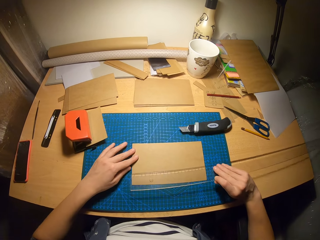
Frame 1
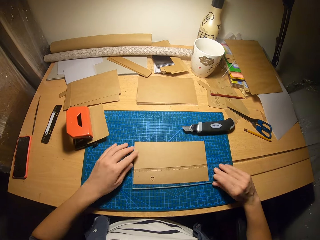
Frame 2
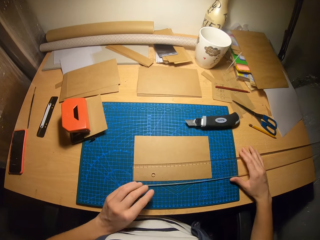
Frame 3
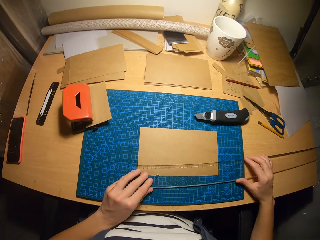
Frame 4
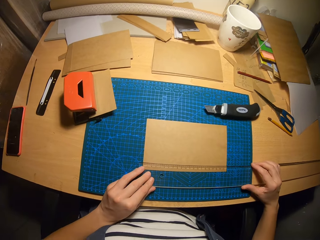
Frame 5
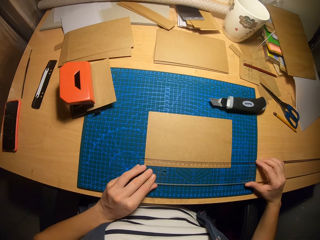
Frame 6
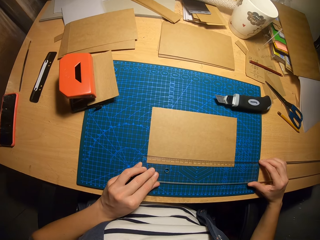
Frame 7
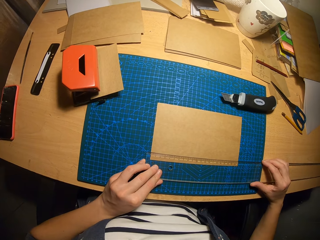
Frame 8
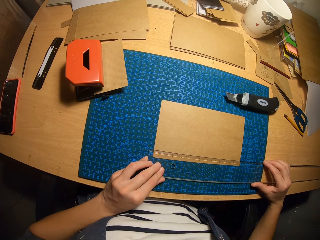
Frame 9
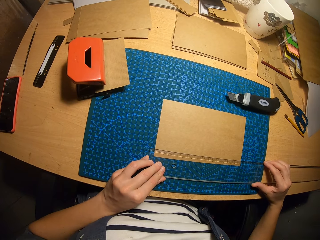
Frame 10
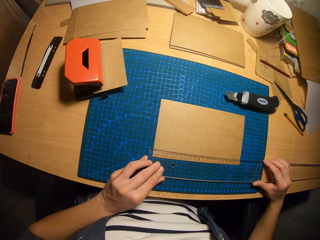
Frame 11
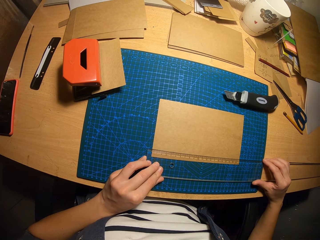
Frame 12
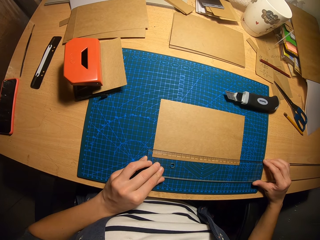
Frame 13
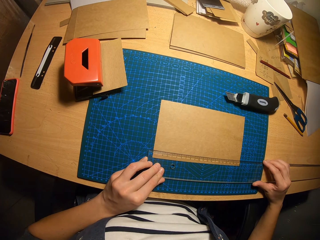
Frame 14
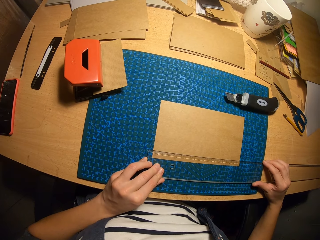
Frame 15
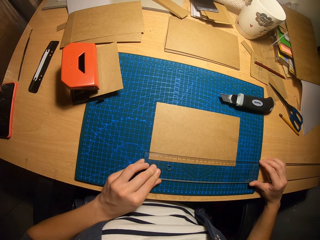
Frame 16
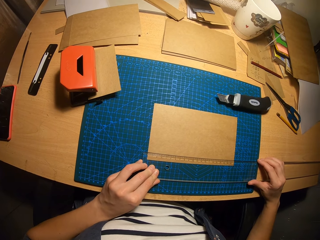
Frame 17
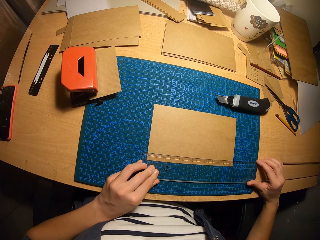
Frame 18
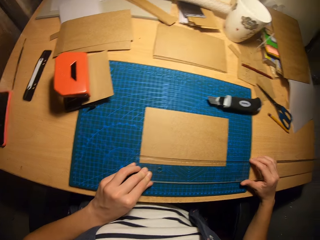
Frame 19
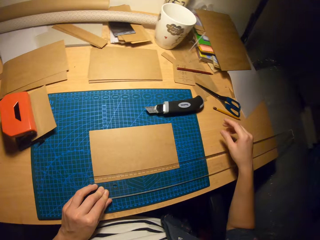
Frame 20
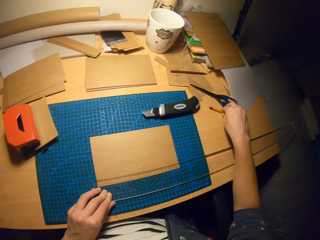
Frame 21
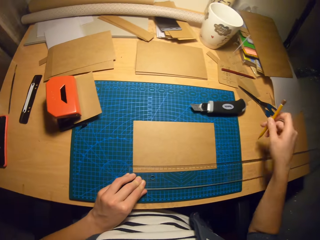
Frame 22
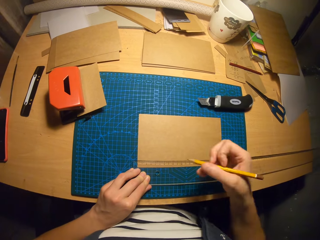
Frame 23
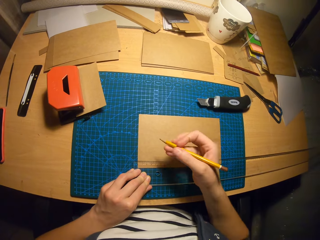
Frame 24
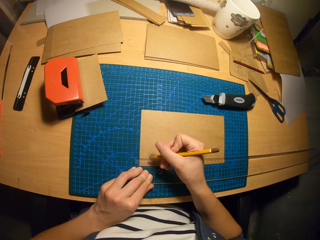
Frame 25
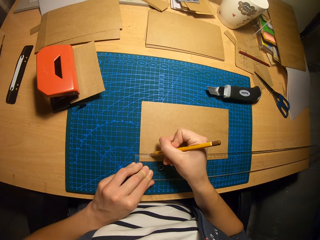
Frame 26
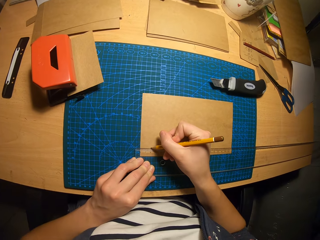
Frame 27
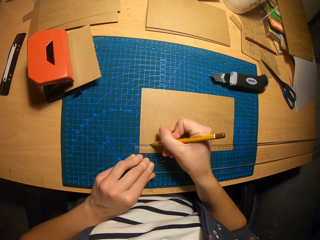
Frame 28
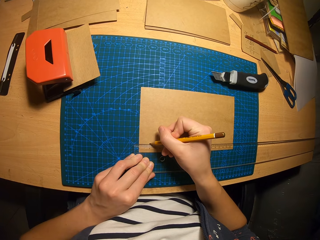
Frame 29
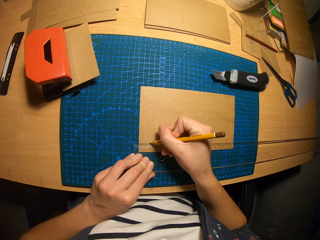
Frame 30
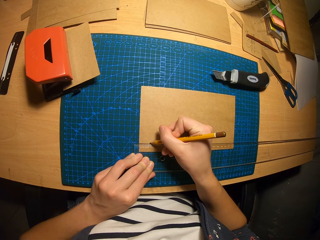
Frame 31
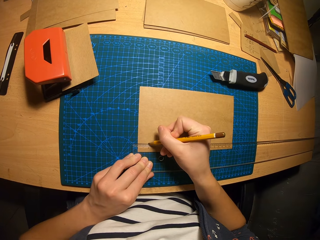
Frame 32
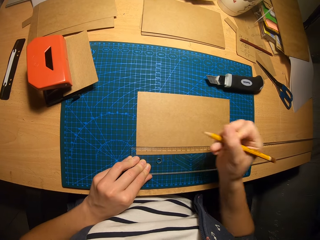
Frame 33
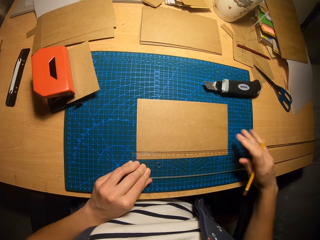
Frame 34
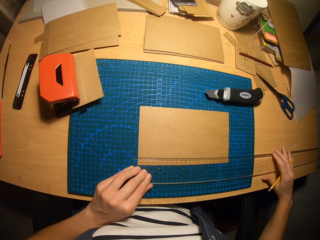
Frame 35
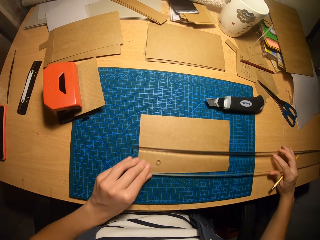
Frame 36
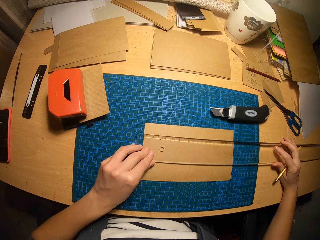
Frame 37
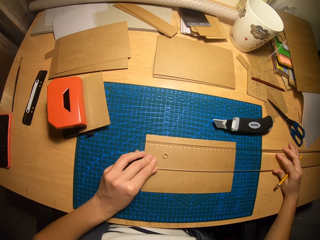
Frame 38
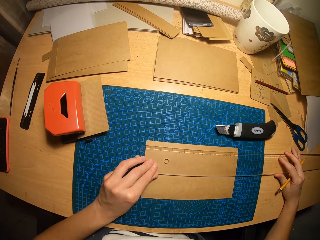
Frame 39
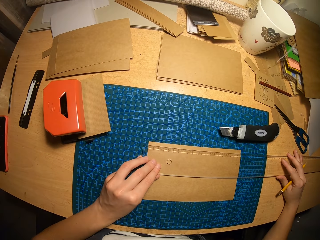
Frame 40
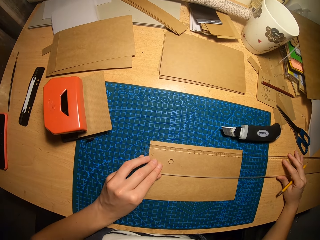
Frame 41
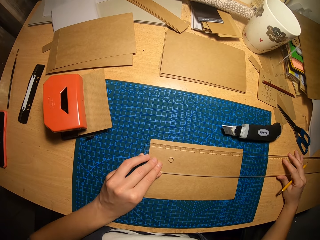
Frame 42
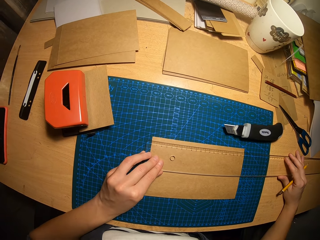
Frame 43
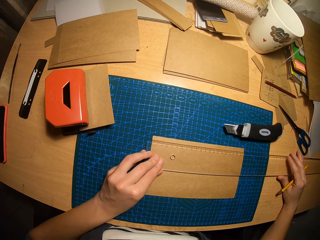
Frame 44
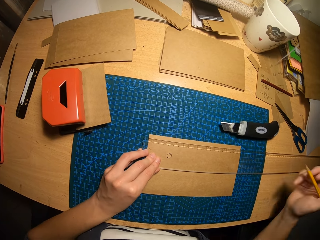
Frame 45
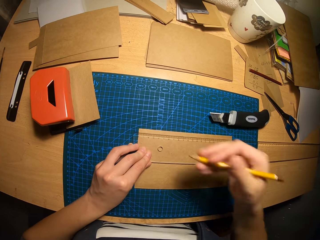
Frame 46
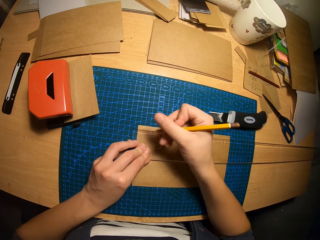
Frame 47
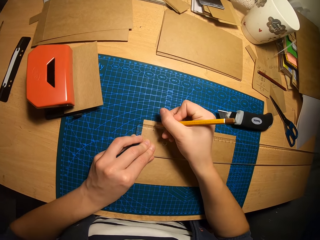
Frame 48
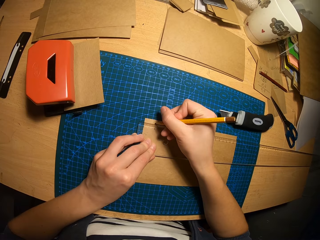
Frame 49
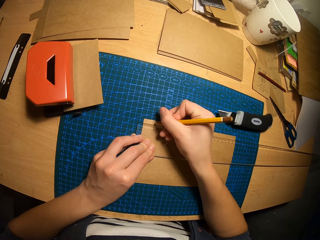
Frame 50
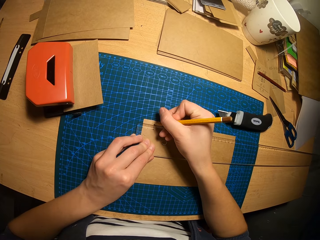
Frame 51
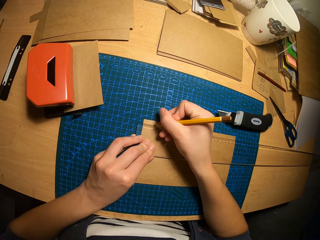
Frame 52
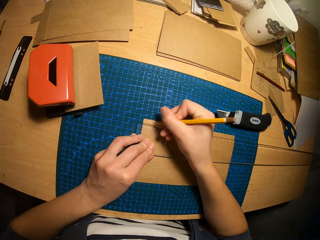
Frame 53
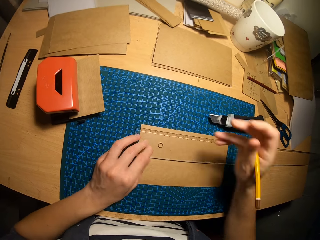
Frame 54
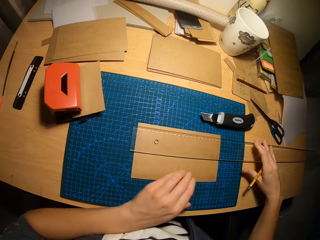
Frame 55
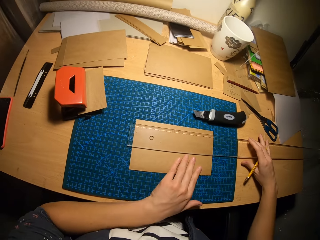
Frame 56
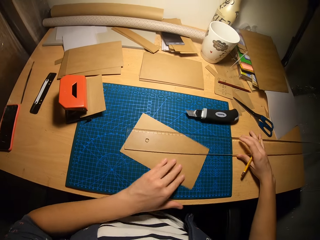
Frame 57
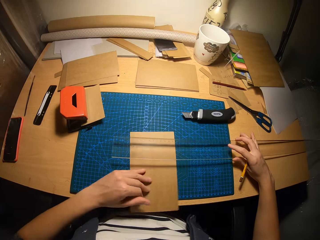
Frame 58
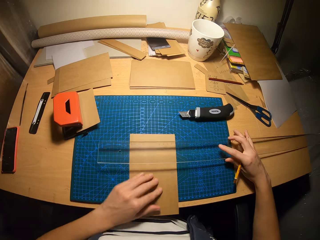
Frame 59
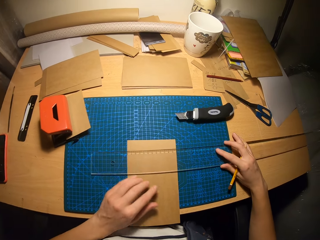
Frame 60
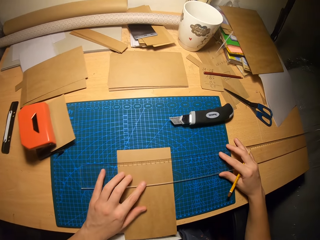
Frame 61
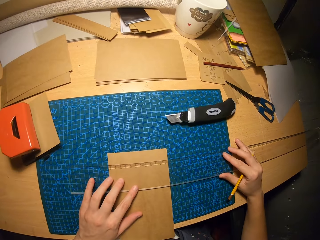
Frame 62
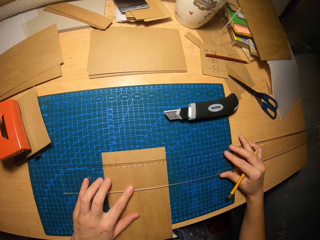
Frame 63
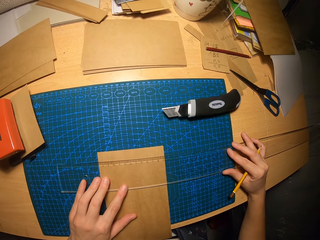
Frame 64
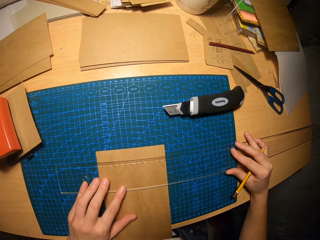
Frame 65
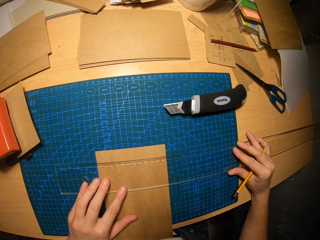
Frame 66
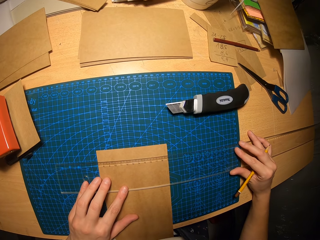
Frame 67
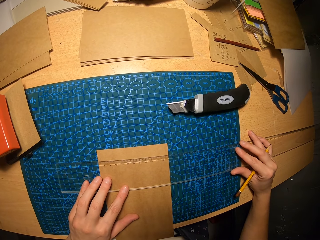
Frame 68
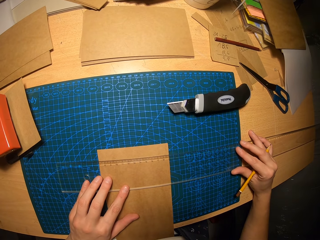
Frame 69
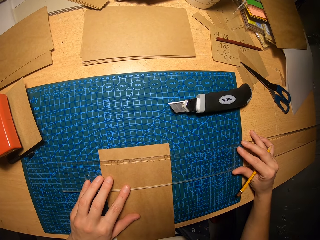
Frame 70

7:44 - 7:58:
The camera wearer drops the carton paper on the table with his left hand. He places the ruler on the carton paper. He measures the carton paper with the ruler. He picks up the pencil from the table. He marks a point on the carton paper with the pencil. He moves the ruler to the other side of the carton paper. He measures the carton paper with the ruler. He marks a point on the carton paper with the pencil. He turns the carton paper on the table with his left hand. He lifts the ruler from the carton paper with his right hand. He places the ruler on the carton paper. He measures the carton paper with the ruler.

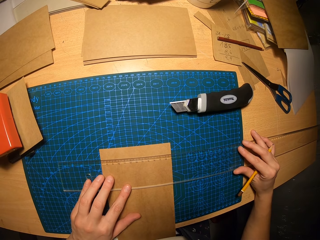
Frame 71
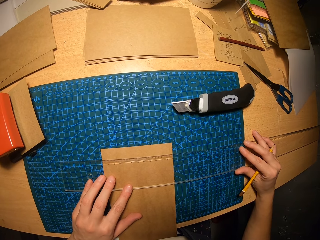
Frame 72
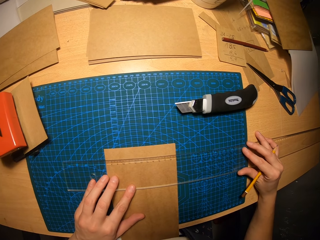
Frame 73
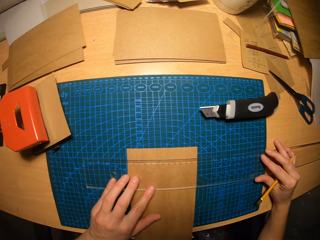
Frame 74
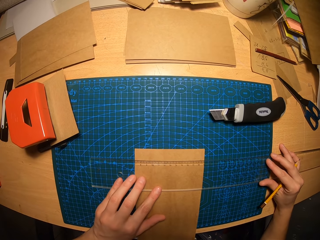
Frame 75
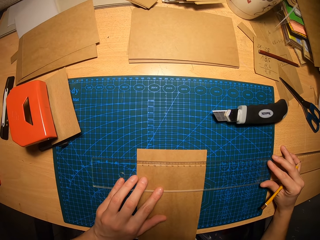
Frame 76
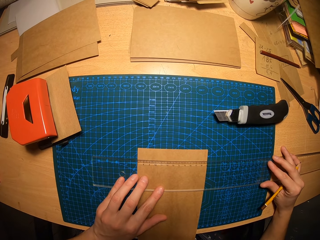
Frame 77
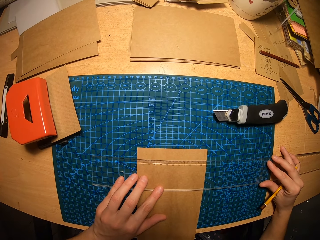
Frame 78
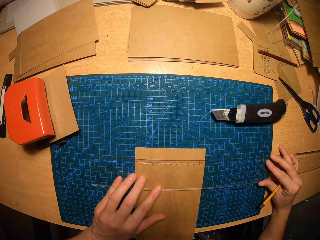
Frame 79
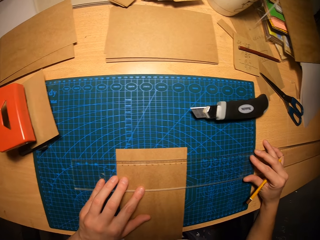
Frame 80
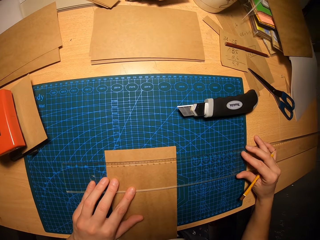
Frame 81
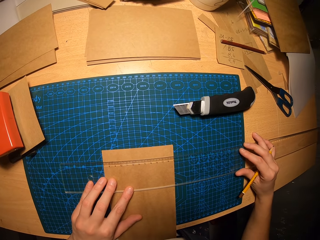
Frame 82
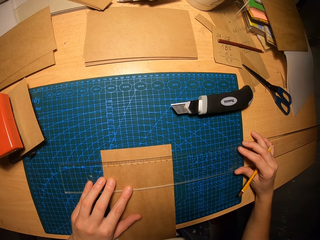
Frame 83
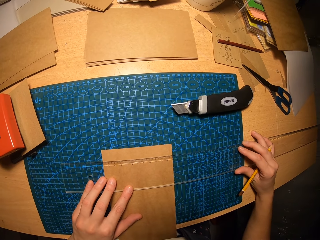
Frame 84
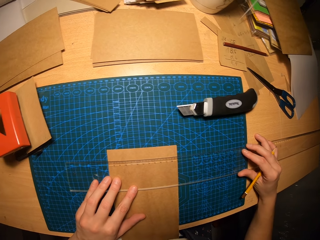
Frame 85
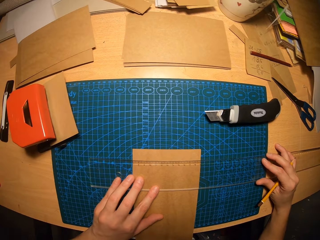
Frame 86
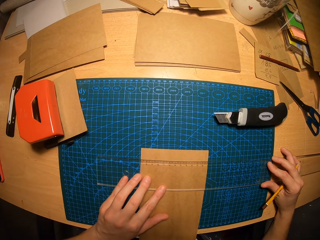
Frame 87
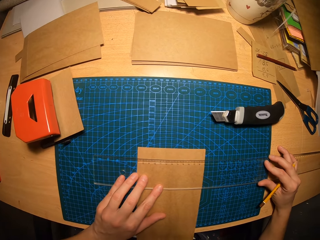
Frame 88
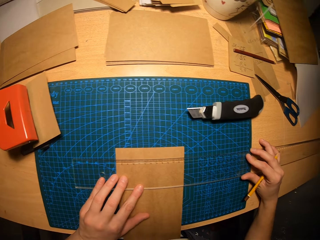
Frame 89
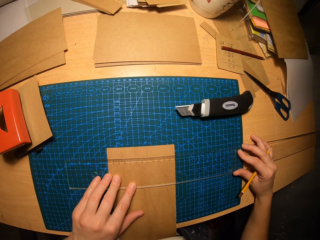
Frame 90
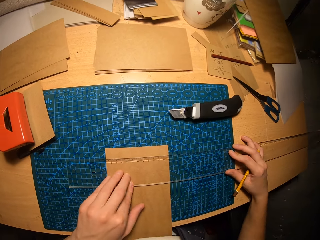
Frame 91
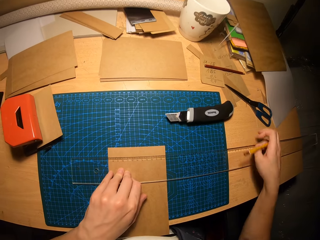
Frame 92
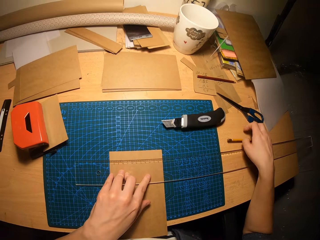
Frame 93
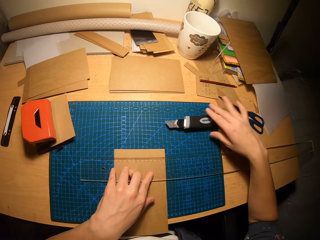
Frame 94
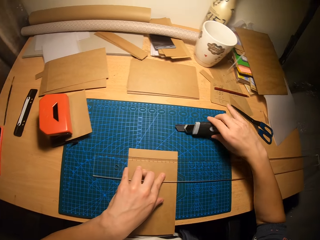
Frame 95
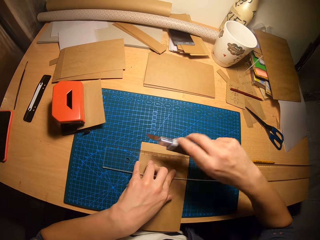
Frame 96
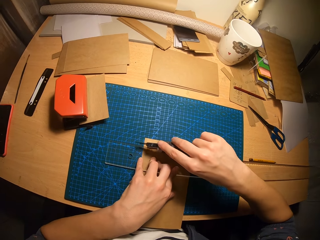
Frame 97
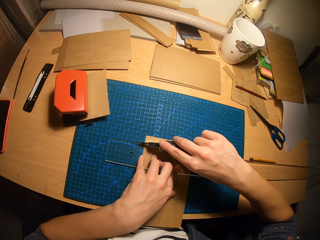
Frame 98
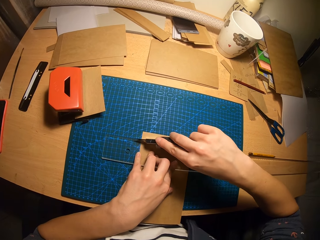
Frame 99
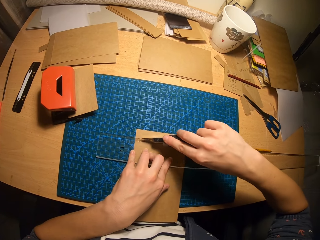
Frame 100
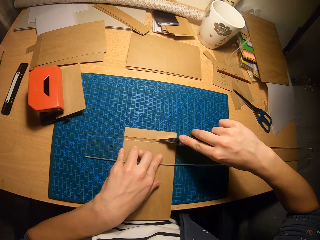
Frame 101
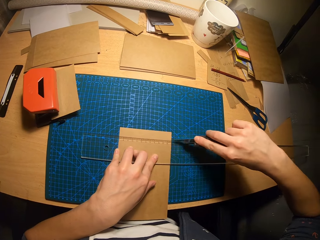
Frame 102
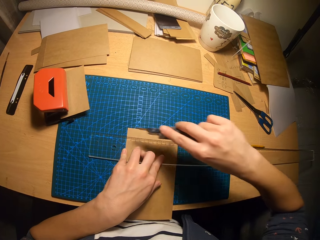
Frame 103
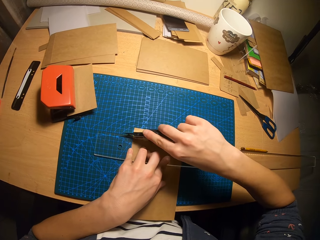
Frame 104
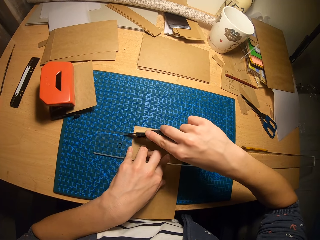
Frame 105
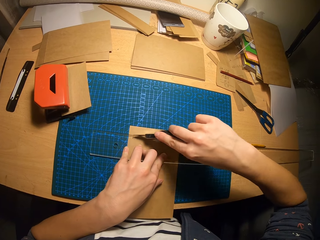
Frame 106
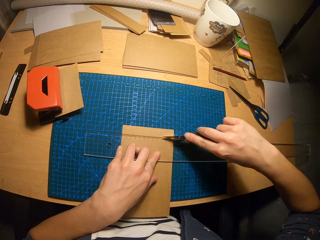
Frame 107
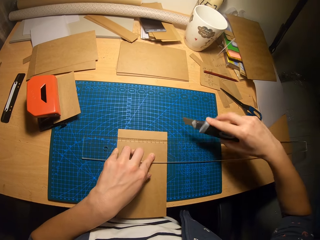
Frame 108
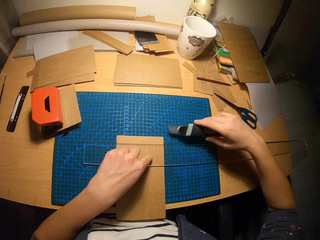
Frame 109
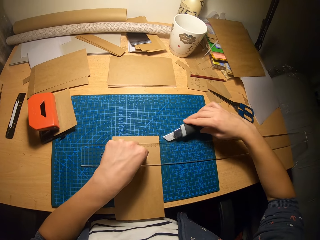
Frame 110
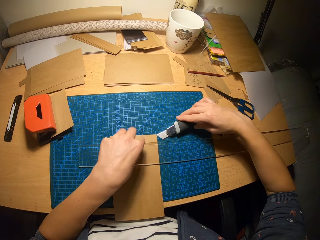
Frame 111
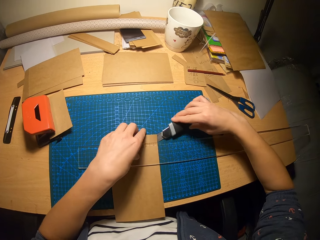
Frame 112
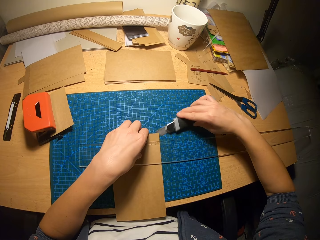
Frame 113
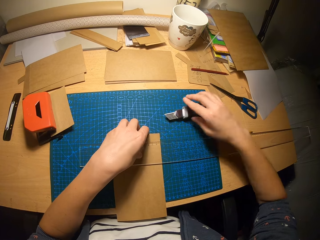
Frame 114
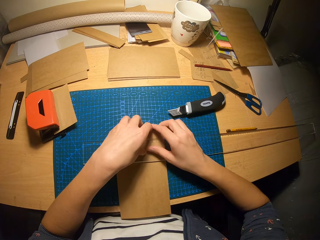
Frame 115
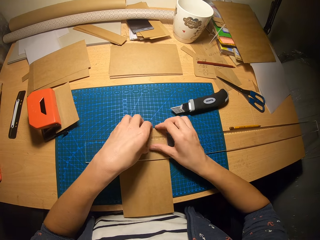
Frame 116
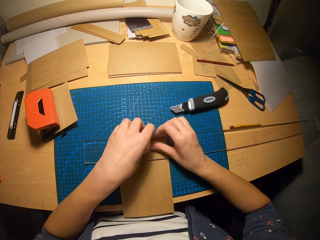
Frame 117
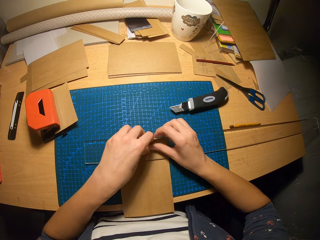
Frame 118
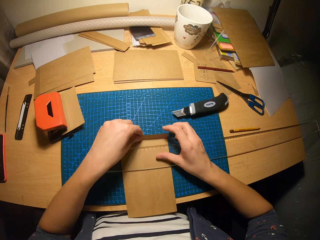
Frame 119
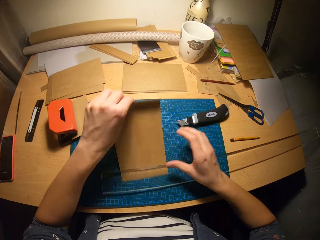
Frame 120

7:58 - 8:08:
The camera wearer looks at the carton paper. He drops the pencil on the table. He picks up the retractable blade or knife from the table. He moves the retractable blade across the carton paper. He cuts the carton paper with the knife. He moves the retractable blade across the carton paper again. He raises the top of the carton paper with the retractable blade and his left hand. He drops the retractable blade on the table. He raises the top of the carton paper with his hands. He folds the carton paper.
